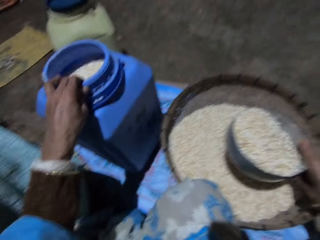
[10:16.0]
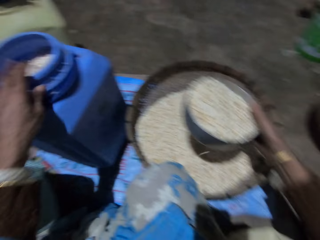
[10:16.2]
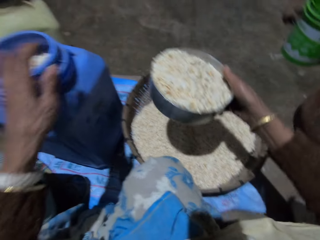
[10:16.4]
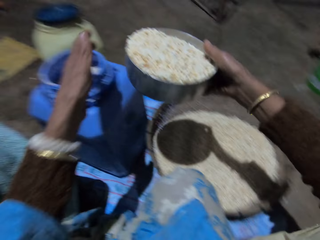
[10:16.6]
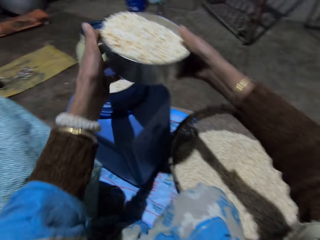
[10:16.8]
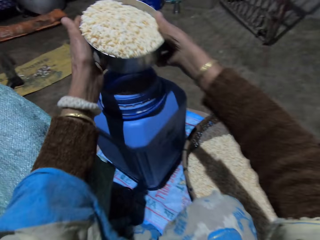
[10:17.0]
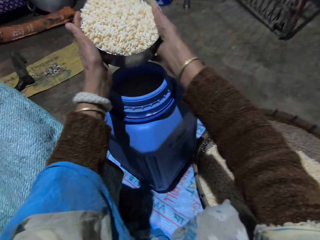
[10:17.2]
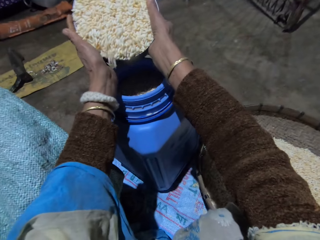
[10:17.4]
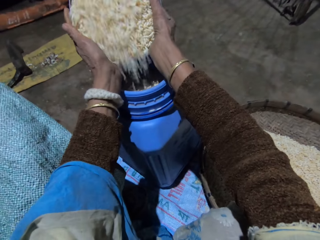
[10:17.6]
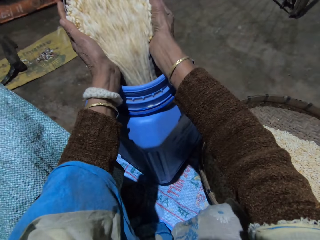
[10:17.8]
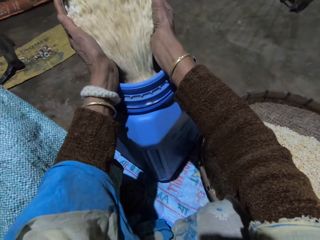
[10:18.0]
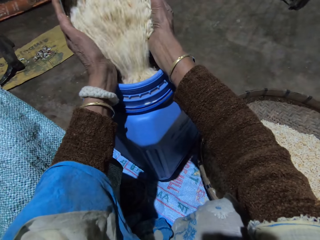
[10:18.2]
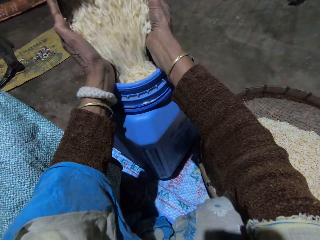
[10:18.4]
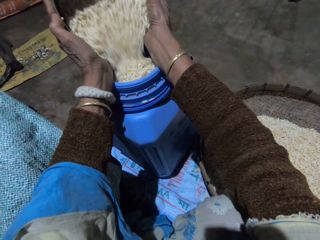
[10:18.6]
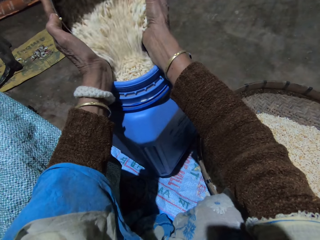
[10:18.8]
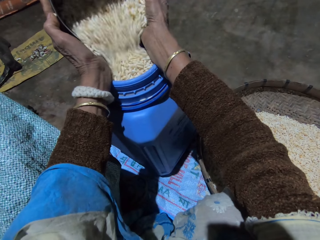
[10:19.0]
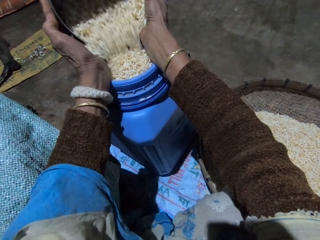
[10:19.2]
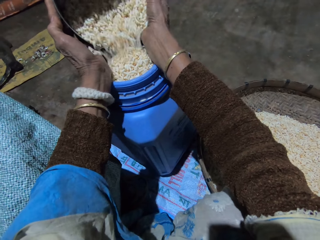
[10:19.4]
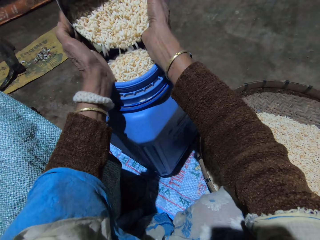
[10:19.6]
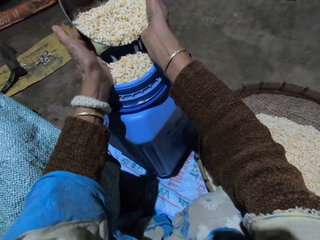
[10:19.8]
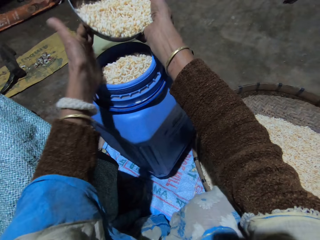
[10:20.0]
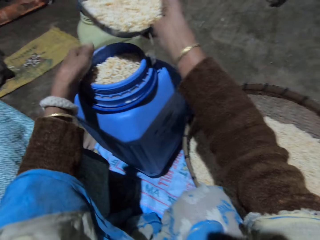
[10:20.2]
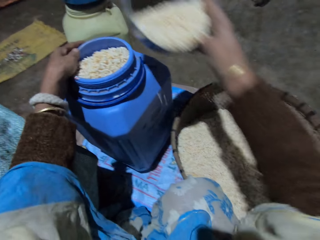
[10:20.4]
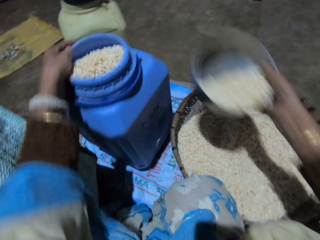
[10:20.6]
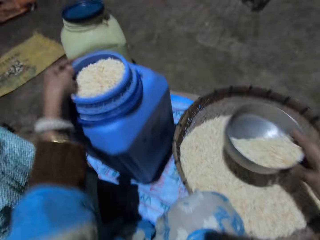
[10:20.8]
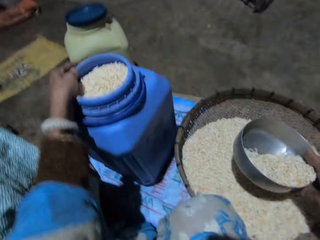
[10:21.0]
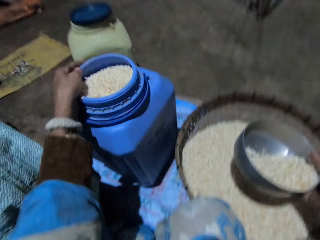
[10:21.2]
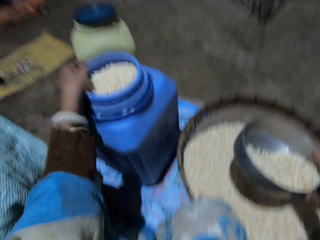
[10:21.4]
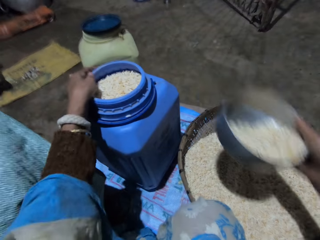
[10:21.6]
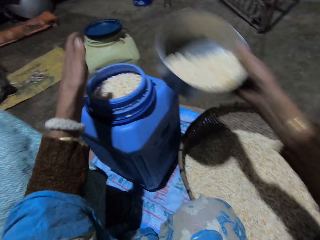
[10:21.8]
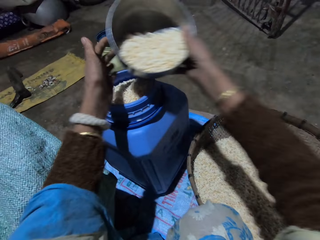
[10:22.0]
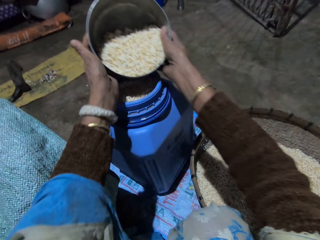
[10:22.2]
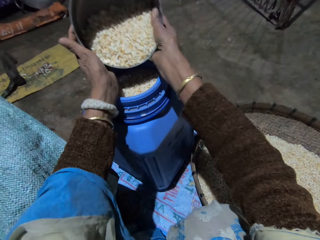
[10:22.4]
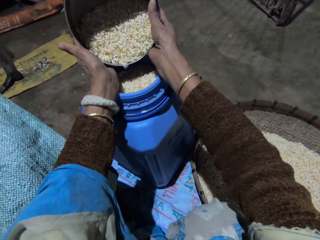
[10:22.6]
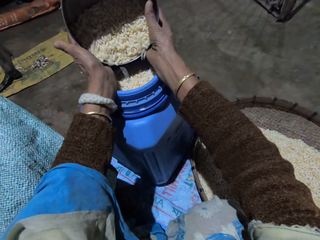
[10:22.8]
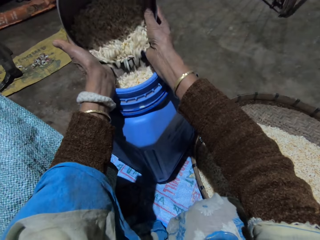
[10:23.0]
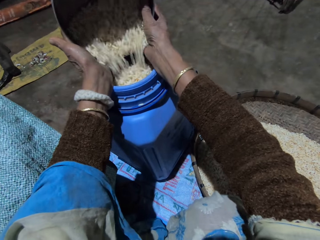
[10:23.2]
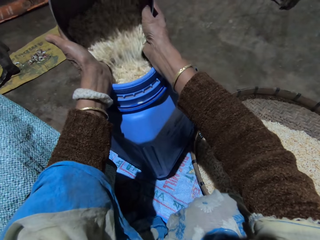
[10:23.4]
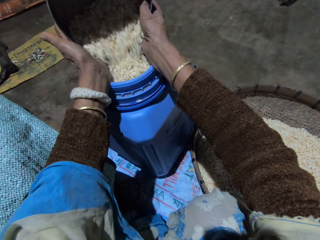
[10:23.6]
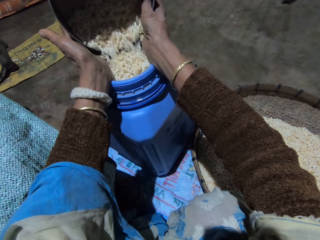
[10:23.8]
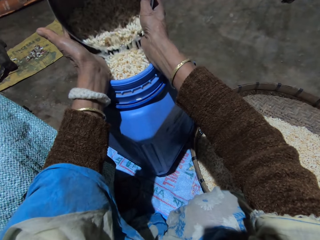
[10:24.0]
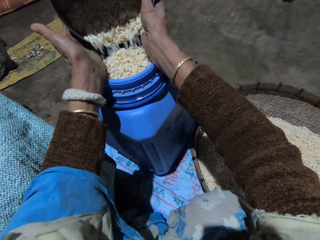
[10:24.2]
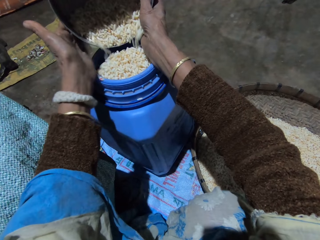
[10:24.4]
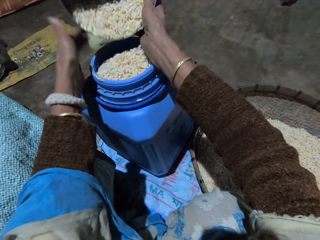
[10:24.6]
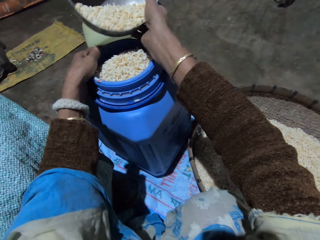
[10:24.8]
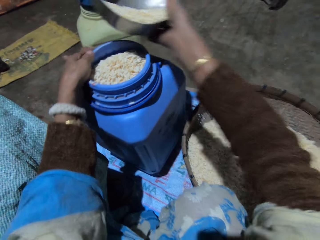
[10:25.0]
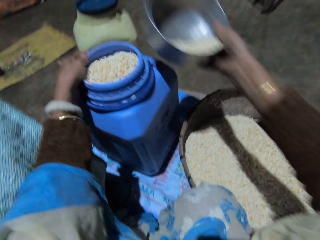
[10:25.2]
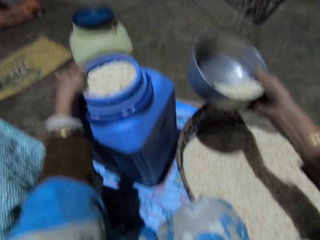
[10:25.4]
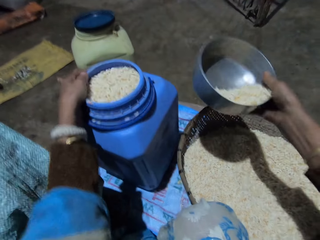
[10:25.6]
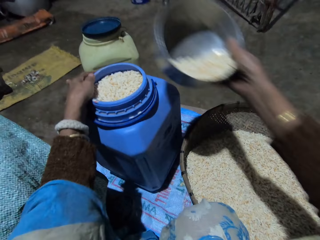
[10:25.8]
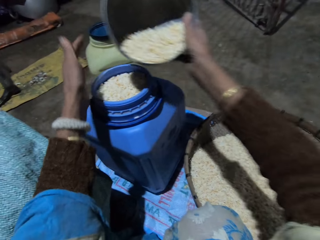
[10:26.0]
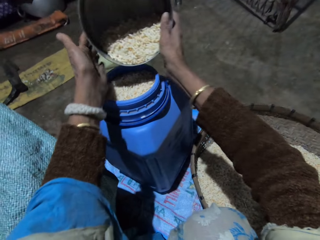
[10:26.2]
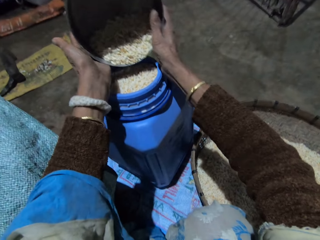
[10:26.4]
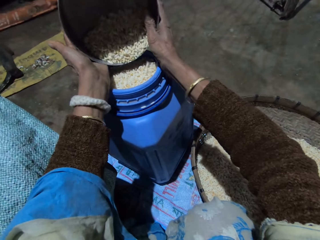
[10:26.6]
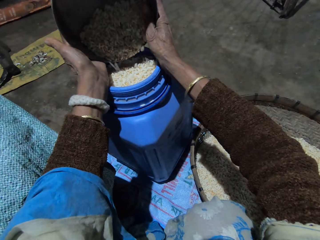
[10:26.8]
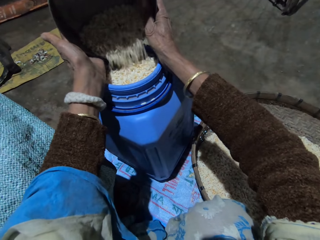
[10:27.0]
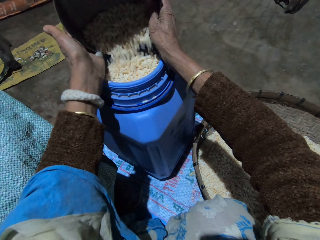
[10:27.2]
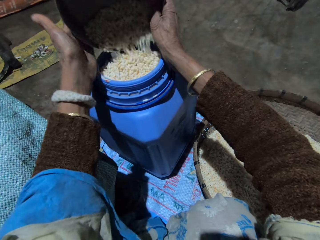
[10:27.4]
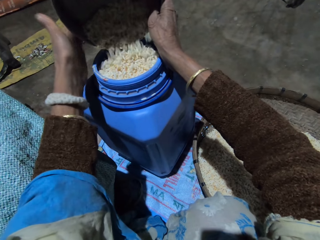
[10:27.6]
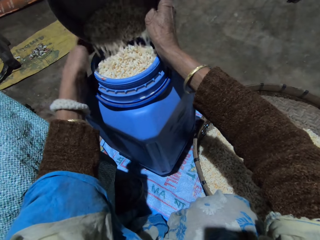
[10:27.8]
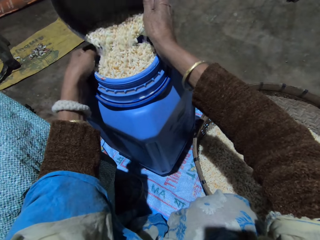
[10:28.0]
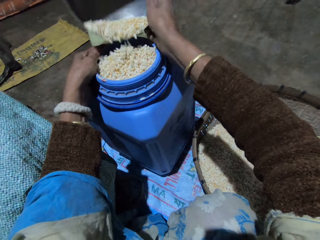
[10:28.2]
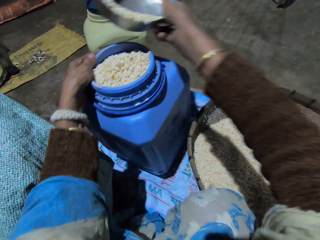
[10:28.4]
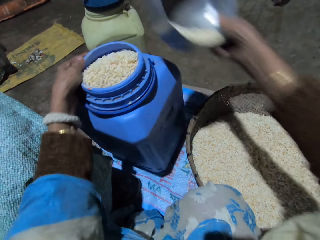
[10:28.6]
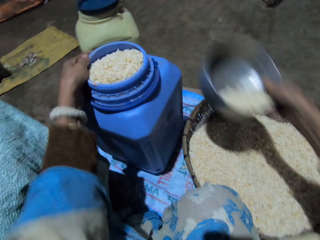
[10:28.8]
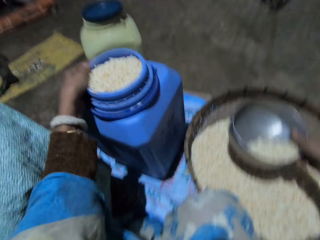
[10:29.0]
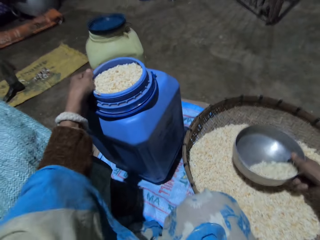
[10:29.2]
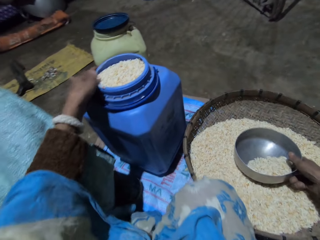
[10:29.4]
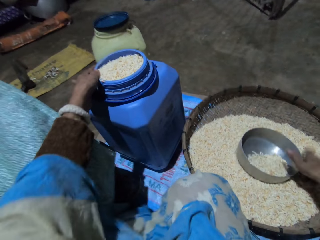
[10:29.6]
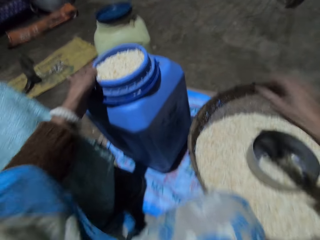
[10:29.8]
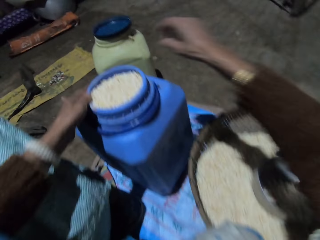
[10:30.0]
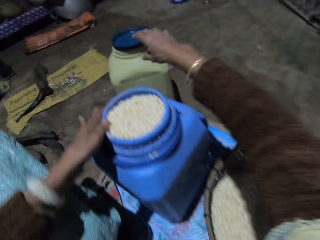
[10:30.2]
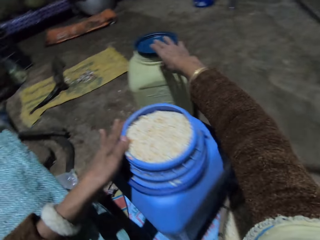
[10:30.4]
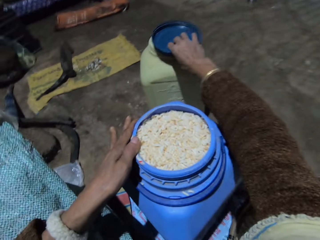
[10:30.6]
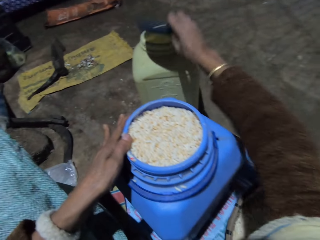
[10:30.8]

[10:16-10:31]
The camera wearer holds the plastic container or vessel with her left hand. She adjusts the vessel. She holds the stainless bowl or metal pot with both hands. She pours the grains in the stainless bowl into the plastic container with both hands. She shakes the plastic container with her left hand. She holds the metal pot with both hands. She pours the grains in the stainless bowl into the plastic container with both hands. She shakes the plastic container with her left hand. She holds the metal pot with both hands. She pours the grains in the stainless bowl into the plastic container with both hands. She shakes the plastic container with her left hand. She drops the stainless bowl in the basket of grains with her right hand. She picks up a cover on the plastic container with her right hand.

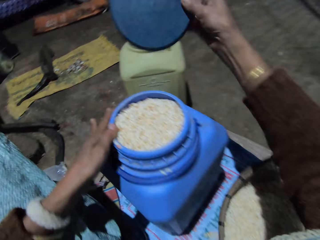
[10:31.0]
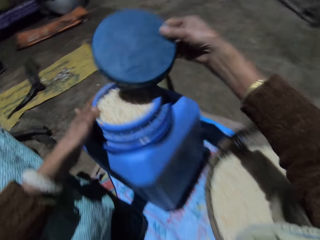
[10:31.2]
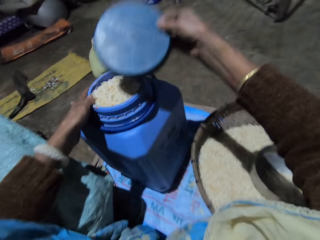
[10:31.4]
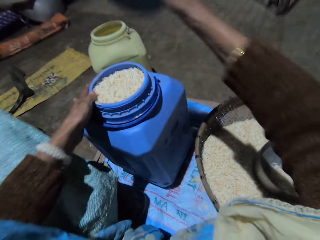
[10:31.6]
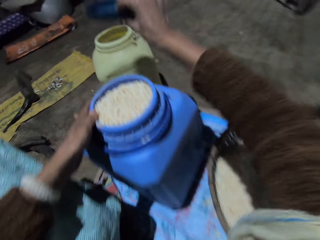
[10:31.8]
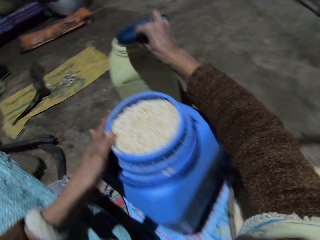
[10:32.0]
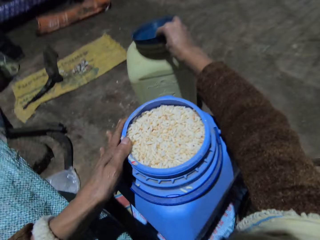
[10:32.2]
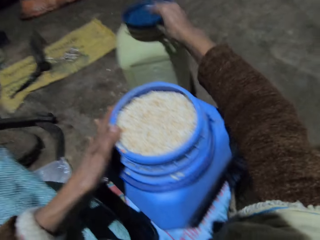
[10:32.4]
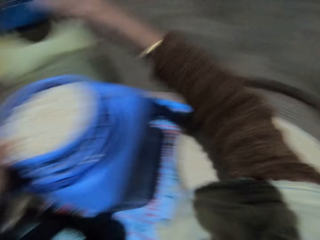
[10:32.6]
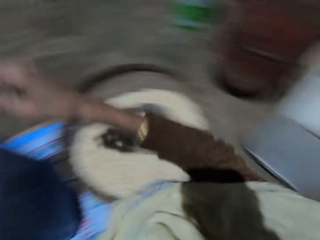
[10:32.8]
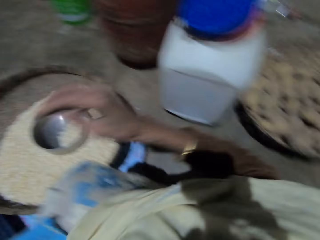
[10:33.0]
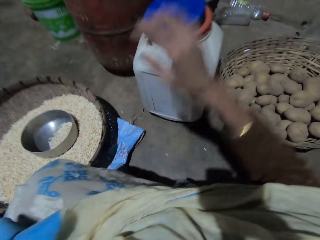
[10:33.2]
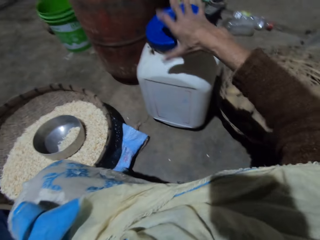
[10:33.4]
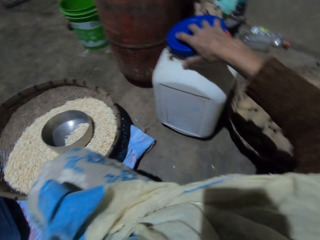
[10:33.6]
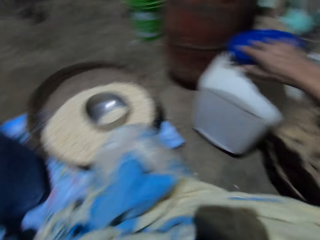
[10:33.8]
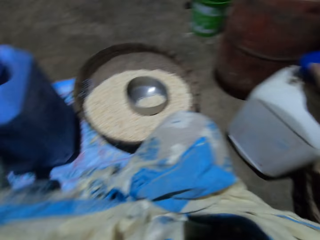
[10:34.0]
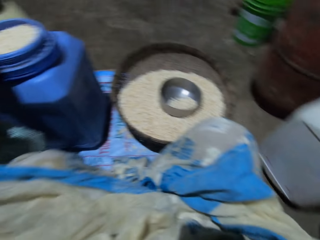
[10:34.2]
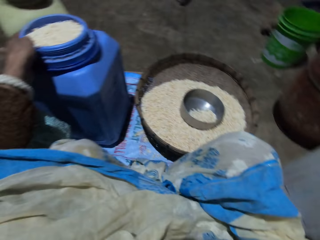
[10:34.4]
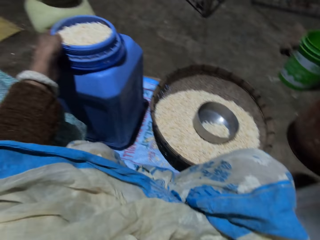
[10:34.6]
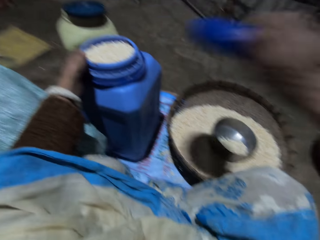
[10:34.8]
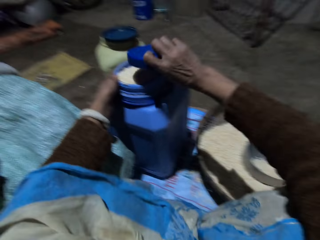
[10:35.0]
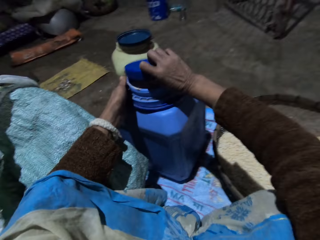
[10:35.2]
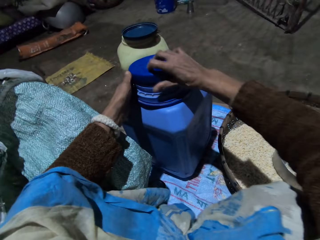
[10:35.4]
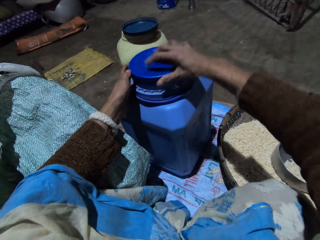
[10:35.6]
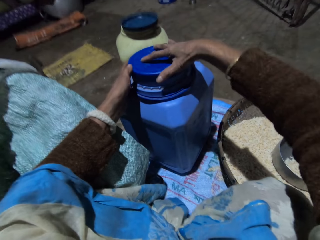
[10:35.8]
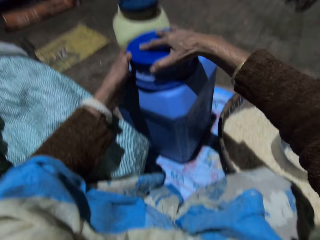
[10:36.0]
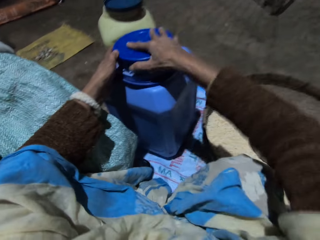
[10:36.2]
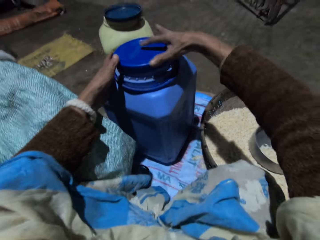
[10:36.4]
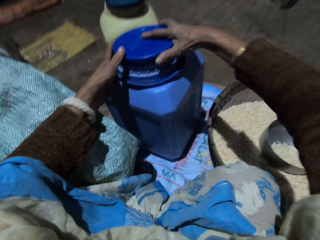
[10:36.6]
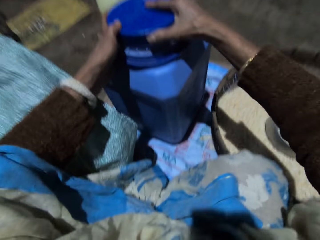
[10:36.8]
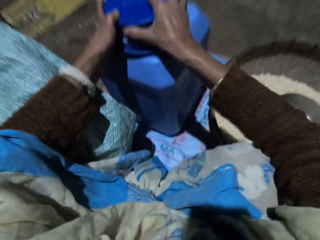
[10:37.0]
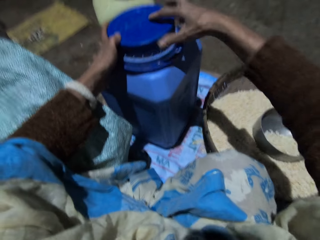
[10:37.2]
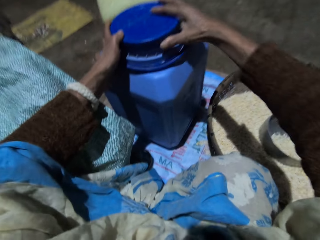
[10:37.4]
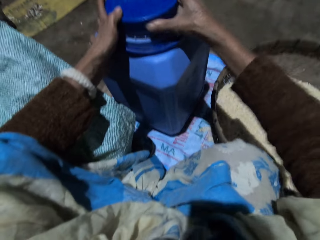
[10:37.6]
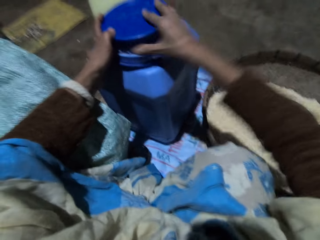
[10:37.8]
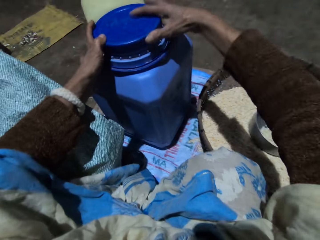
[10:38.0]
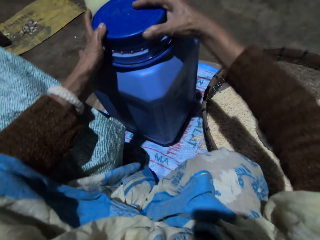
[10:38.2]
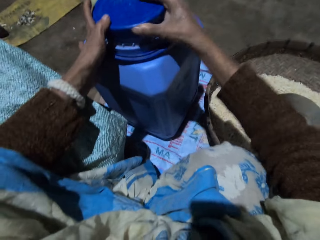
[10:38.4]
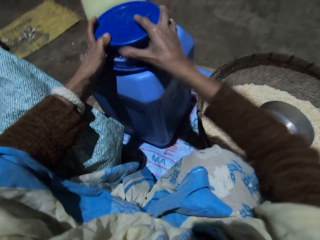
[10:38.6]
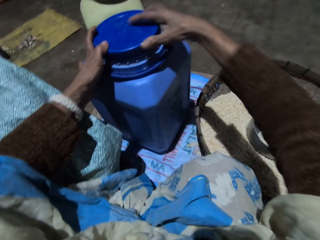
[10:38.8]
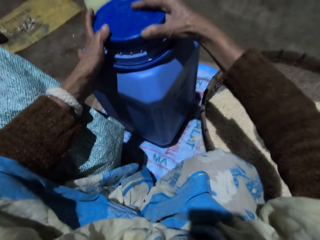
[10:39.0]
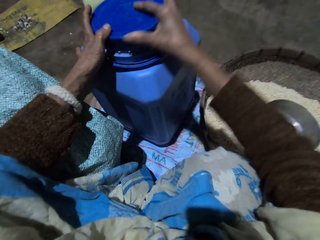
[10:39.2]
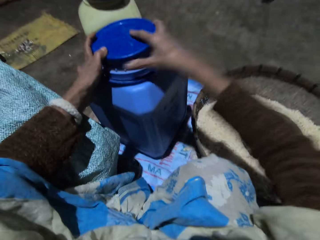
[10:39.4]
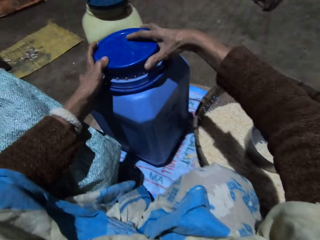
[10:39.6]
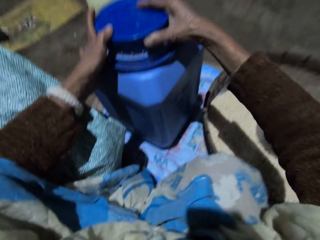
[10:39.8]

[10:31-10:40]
The camera wearer drops the cover on the plastic container. She picks up the cover on the plastic container with her right hand. She covers the plastic container of grains with the cover in her right hand.
